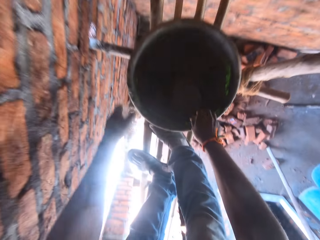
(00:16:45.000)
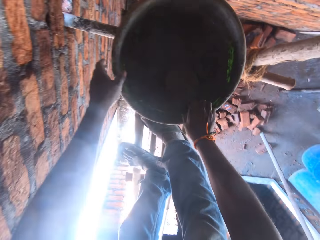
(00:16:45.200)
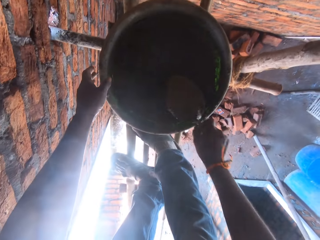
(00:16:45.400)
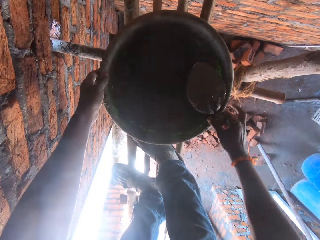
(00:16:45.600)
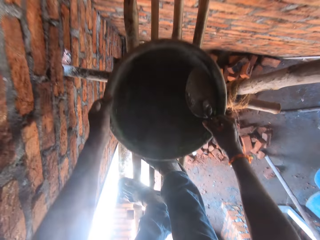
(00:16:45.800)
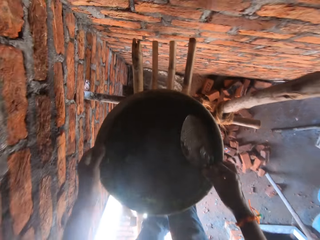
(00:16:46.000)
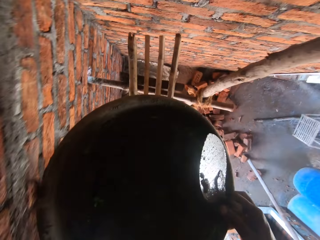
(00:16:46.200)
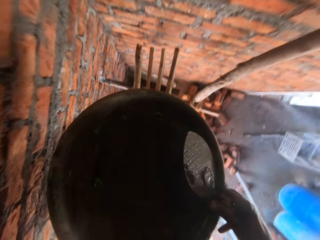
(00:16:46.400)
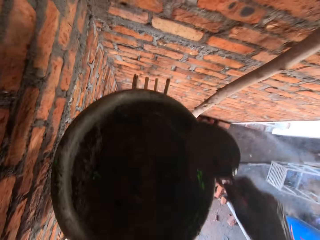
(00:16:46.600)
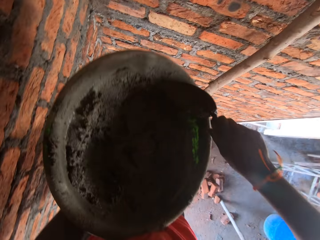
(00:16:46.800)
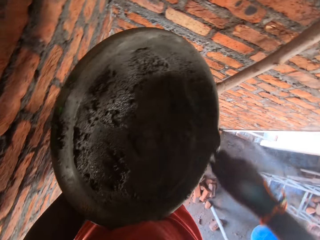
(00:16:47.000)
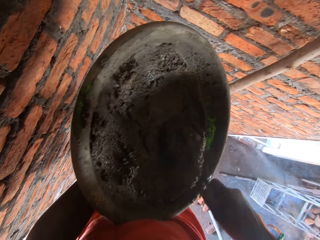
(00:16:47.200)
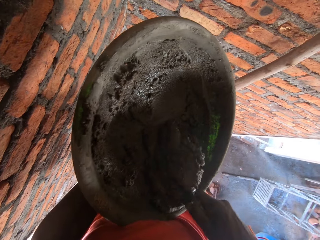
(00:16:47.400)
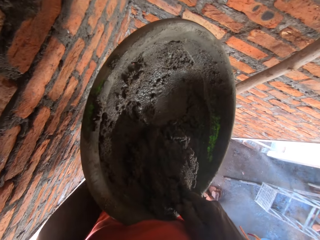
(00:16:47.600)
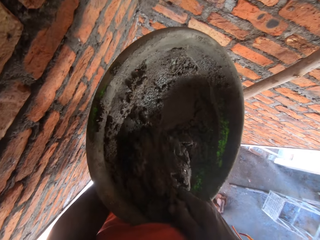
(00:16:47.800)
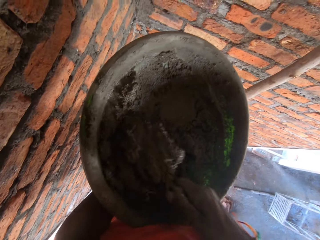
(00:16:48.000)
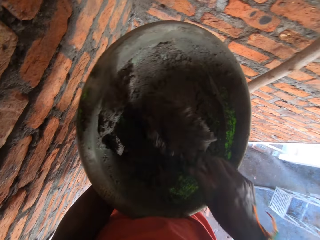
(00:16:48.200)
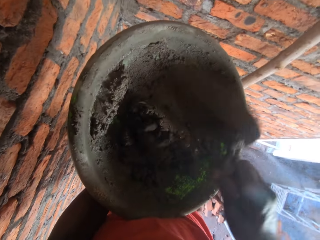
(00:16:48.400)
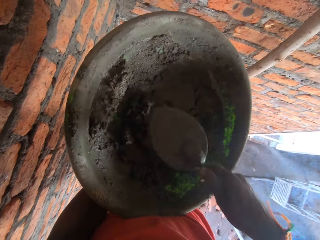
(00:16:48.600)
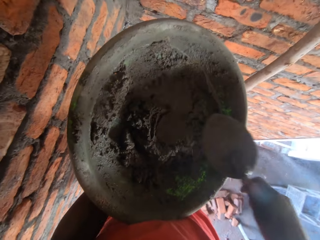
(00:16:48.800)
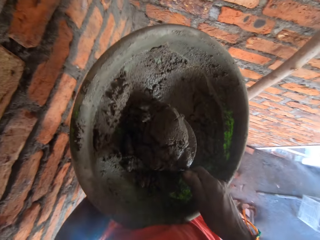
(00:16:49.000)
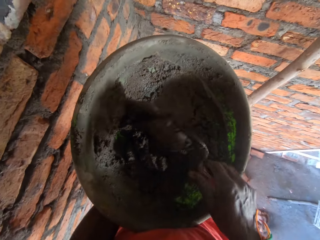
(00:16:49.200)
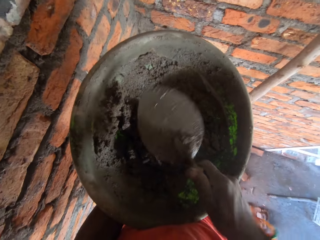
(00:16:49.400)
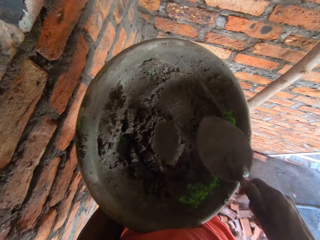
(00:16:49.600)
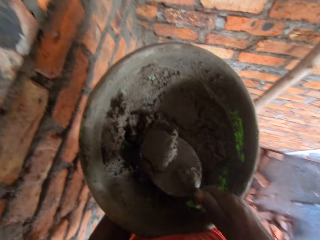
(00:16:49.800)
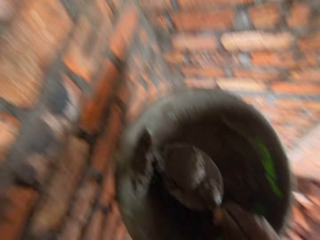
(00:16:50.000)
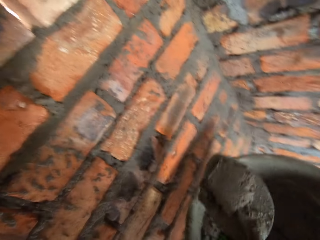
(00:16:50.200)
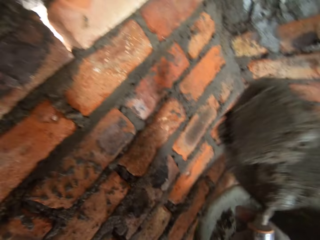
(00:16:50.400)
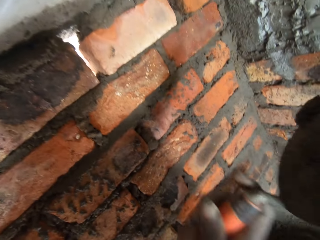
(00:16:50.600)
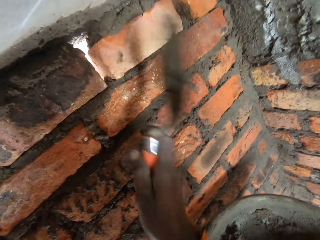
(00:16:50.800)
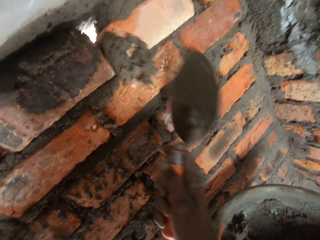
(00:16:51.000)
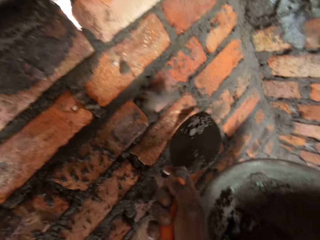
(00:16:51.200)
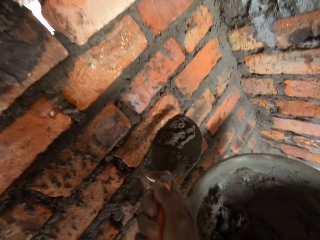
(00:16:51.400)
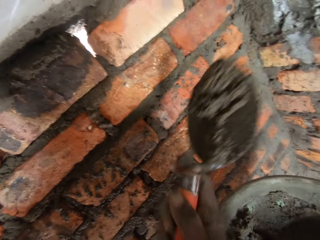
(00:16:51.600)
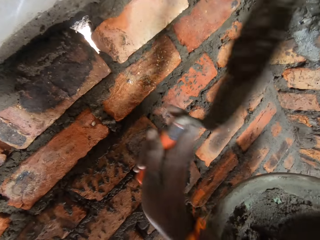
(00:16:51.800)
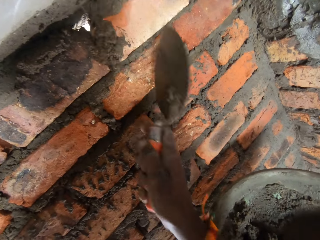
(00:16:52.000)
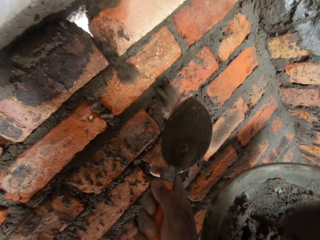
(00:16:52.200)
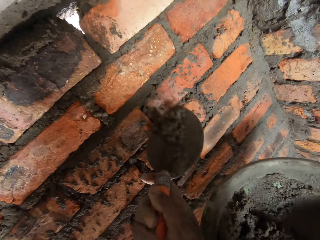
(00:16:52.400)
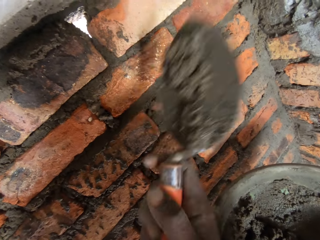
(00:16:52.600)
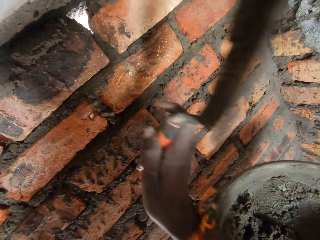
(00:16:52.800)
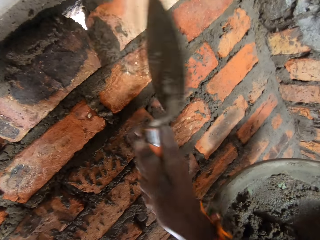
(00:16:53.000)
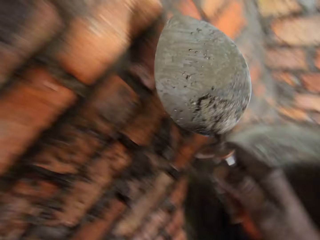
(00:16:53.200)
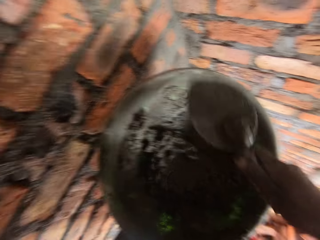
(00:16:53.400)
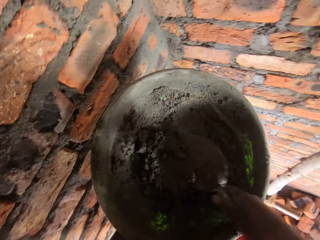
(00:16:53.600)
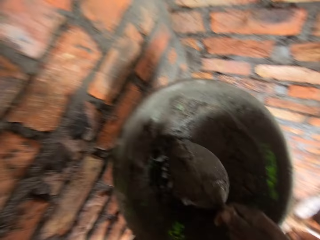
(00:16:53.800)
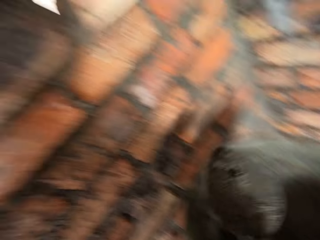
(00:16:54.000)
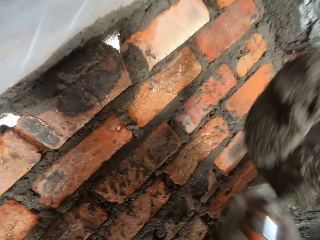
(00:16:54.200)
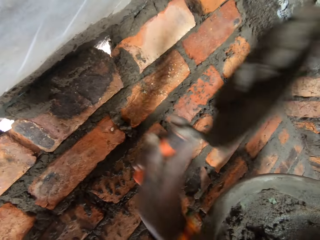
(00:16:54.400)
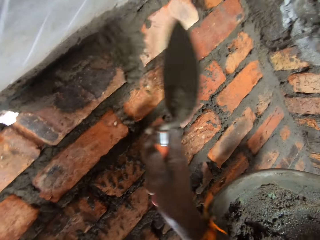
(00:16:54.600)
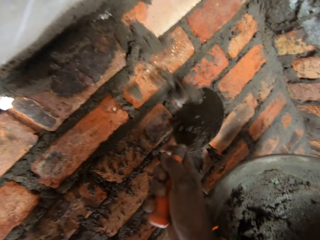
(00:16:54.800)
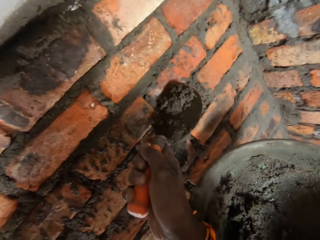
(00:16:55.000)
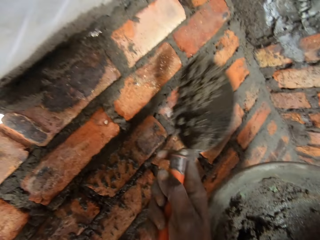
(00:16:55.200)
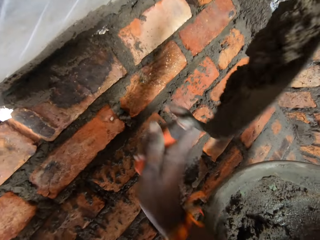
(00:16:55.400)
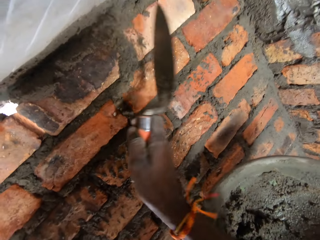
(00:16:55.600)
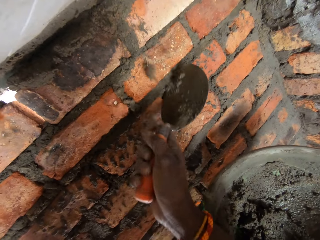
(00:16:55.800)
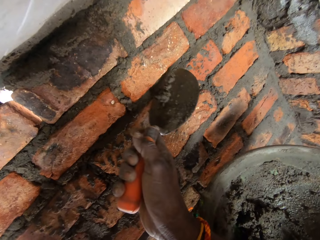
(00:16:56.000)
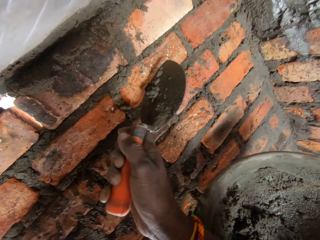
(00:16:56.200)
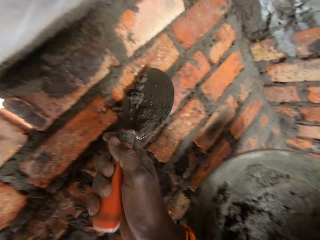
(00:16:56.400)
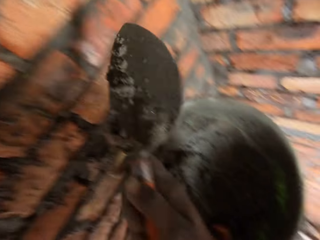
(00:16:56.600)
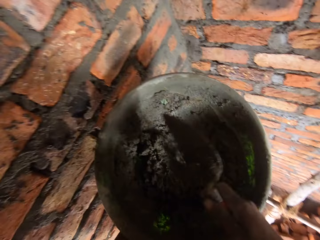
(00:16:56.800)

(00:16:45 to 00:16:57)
The camera wearer picks up the brick trowel and picks up the concrete bowl. They mix concrete with the brick trowel. They scoop concrete with the brick trowel. They throw concrete on the brick wall repeatedly. They scoop concrete with the brick trowel. They throw concrete on the brick wall. They throw concrete on the brick wall again.

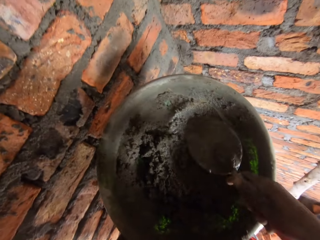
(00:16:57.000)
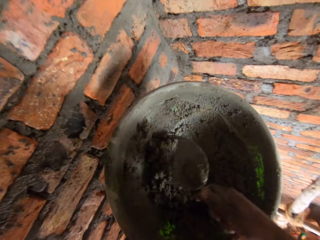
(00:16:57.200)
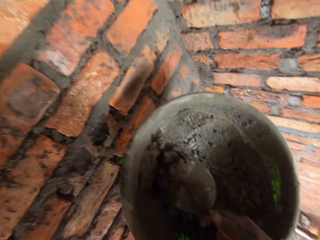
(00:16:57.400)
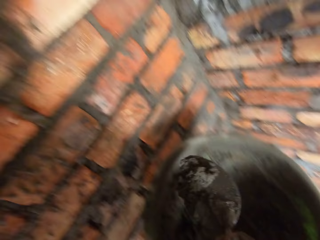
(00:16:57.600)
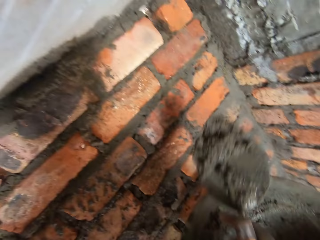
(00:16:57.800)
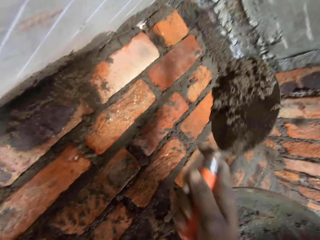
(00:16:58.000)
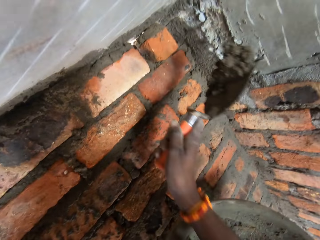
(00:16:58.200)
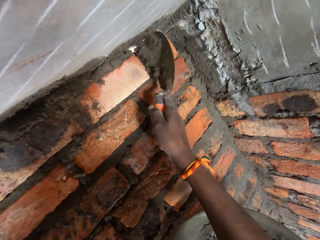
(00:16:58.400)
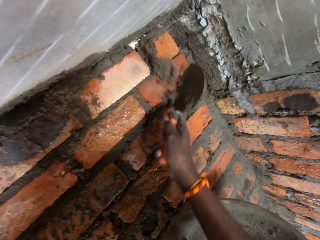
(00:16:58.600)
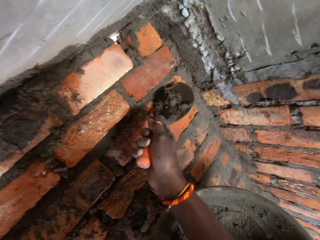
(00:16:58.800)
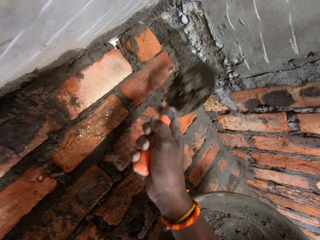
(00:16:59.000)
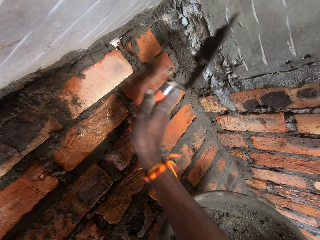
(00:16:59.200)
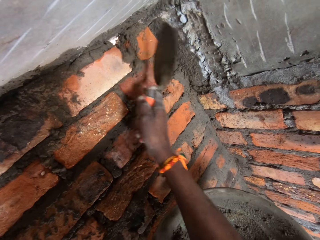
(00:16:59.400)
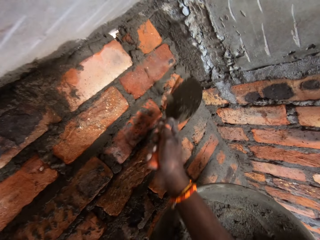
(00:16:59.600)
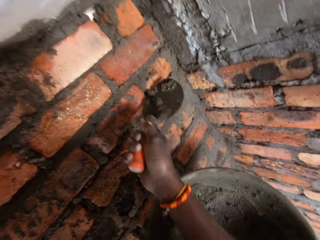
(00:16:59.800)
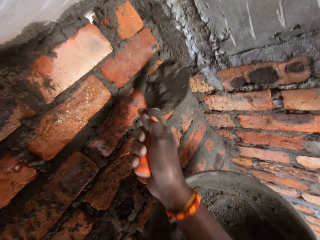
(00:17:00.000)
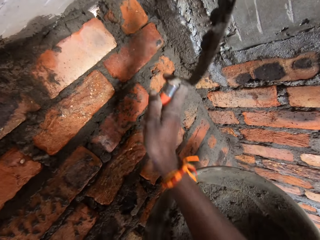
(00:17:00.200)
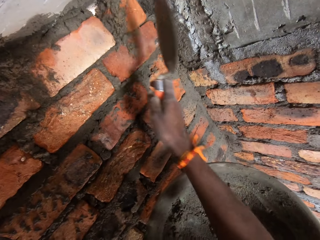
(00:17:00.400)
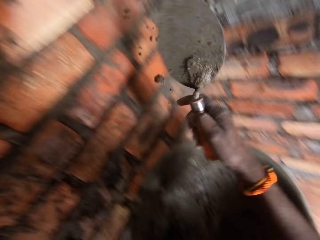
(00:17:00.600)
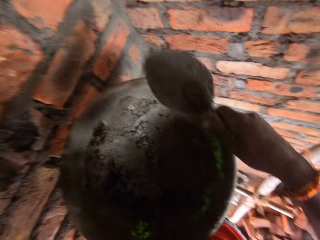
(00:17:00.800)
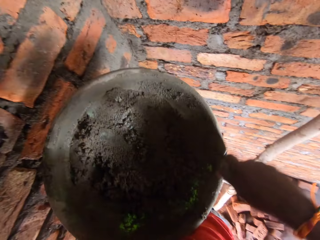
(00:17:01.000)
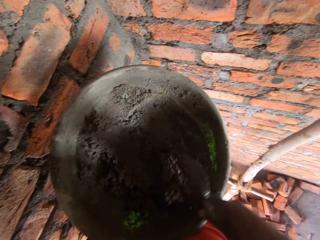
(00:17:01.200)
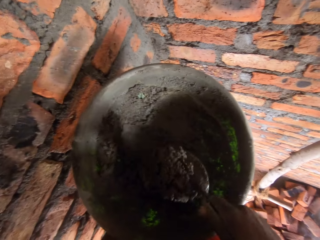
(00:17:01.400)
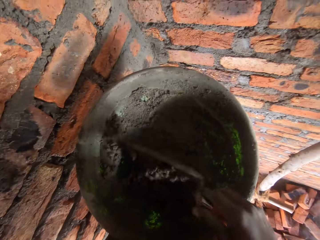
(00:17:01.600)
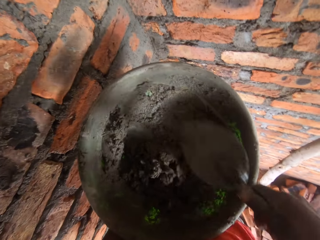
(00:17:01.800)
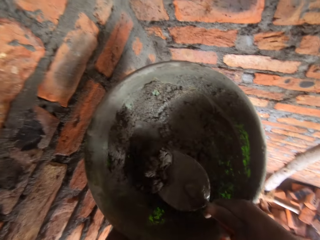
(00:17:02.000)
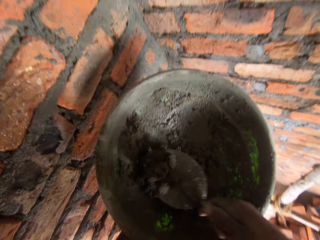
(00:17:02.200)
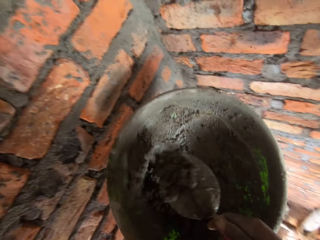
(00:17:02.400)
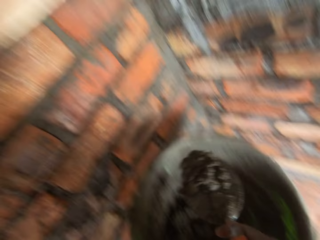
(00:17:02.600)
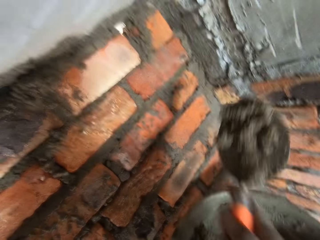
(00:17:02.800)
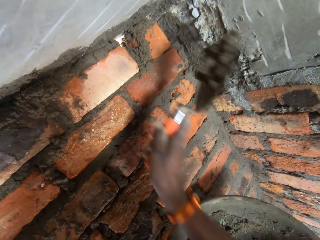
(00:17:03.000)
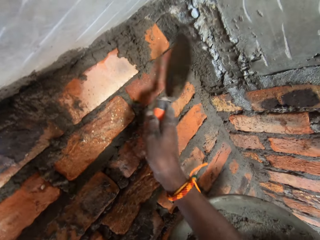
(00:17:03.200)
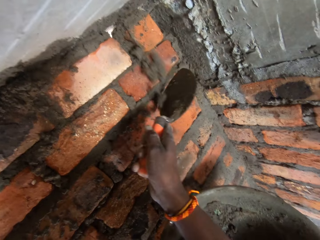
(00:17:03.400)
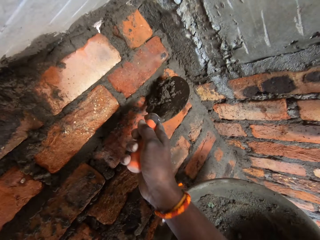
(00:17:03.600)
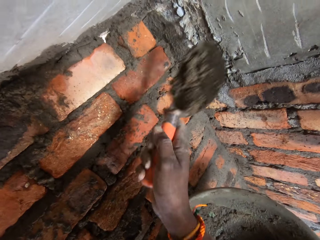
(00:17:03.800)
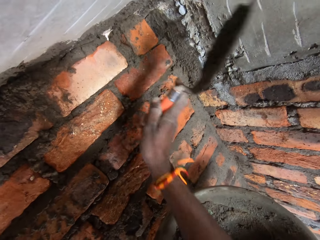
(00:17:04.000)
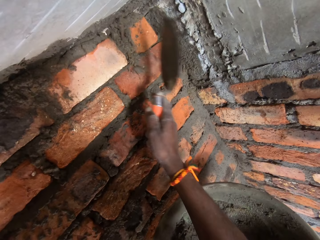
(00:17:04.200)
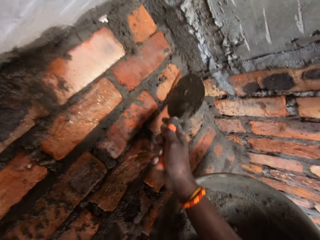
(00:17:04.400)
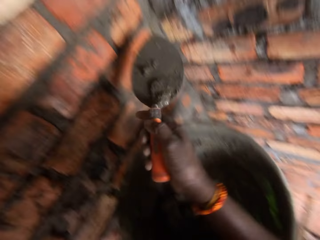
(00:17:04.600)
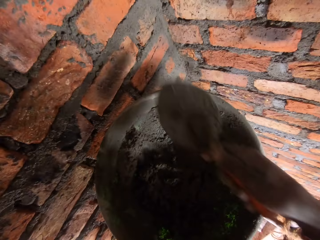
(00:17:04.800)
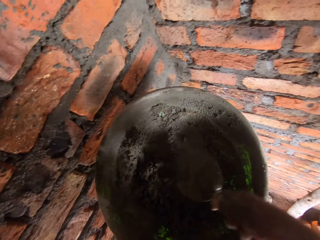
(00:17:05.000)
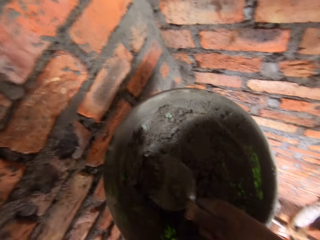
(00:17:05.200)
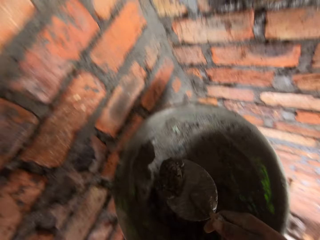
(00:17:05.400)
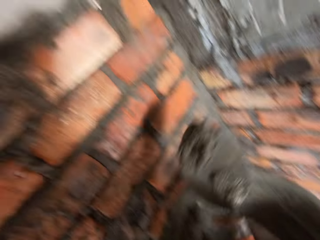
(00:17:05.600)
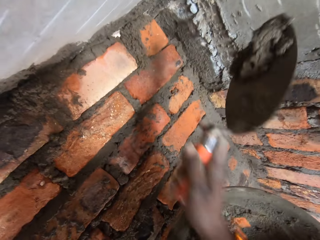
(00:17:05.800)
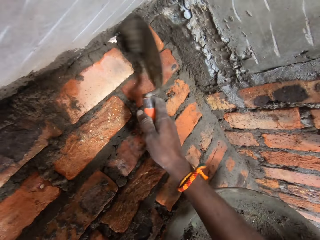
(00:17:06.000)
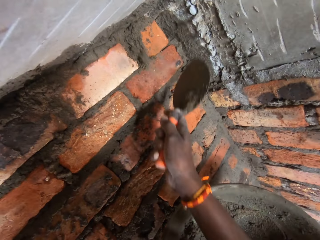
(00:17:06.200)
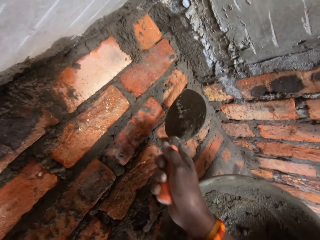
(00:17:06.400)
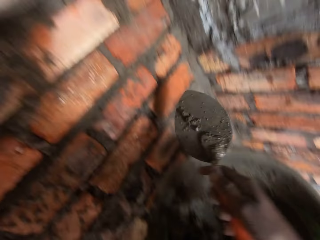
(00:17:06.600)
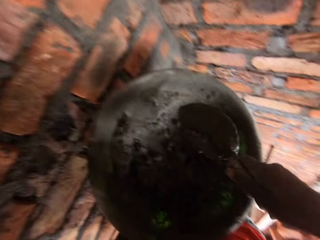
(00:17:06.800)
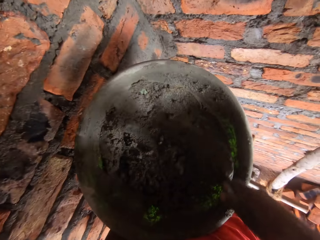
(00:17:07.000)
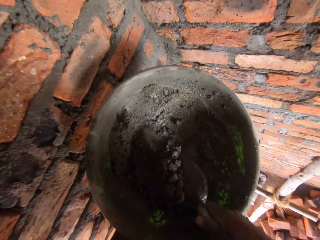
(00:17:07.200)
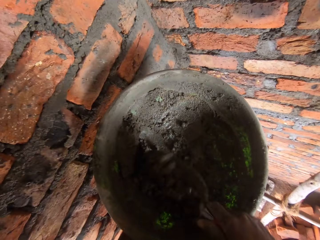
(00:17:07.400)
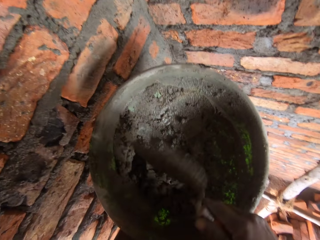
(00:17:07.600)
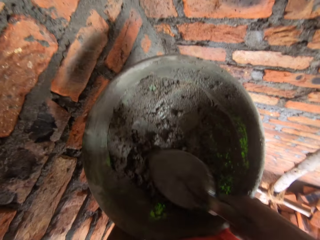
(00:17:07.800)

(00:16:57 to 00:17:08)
The camera wearer pours concrete in the concrete bowl. They scoop concrete with the brick trowel. They throw concrete on the brick wall repeatedly. They scoop concrete with the brick trowel. They pour concrete in the concrete bowl. They scoop concrete with the brick trowel. They mix concrete with the brick trowel. They throw concrete on the brick wall. They throw concrete on the brick wall again. They scoop concrete with the brick trowel. They throw concrete on the brick wall. They mix concrete with the brick trowel.
